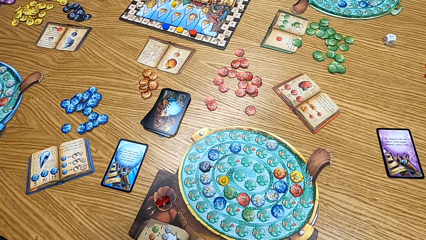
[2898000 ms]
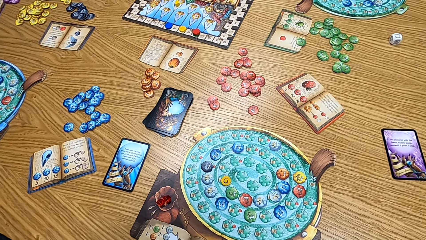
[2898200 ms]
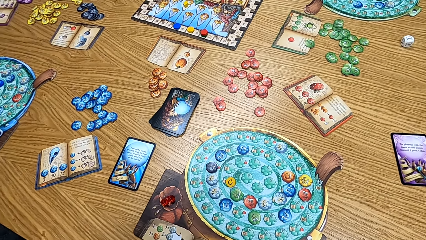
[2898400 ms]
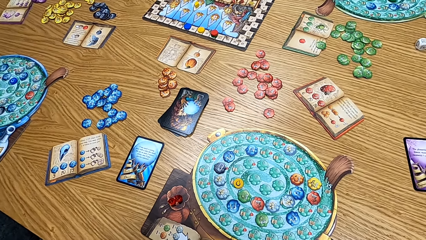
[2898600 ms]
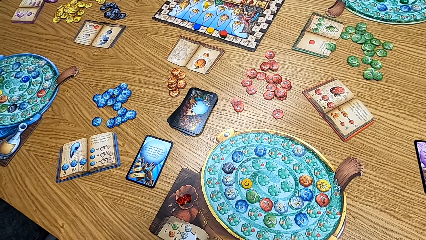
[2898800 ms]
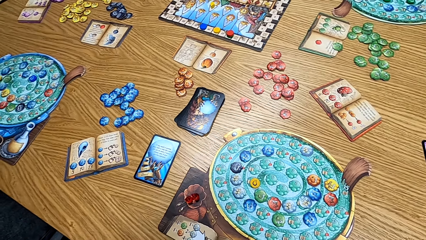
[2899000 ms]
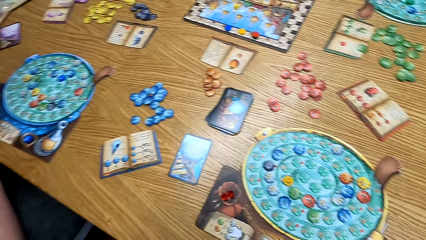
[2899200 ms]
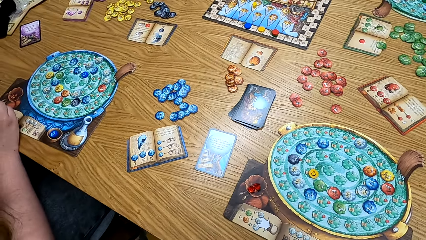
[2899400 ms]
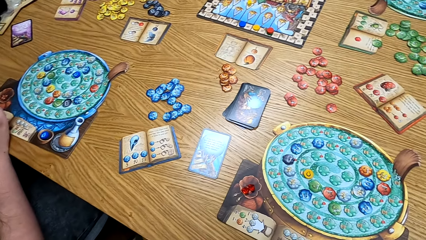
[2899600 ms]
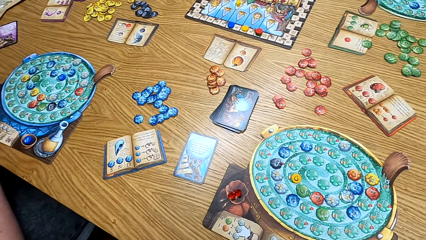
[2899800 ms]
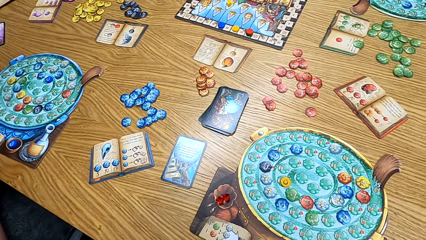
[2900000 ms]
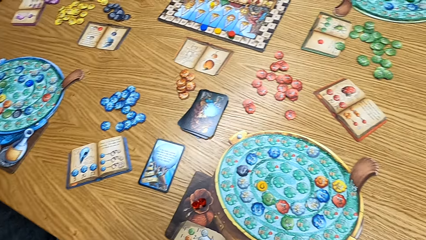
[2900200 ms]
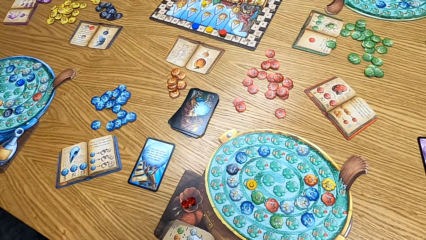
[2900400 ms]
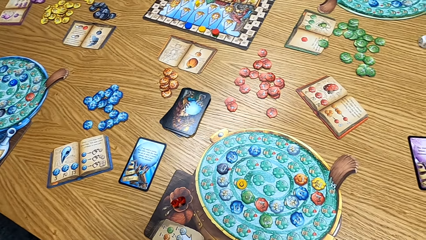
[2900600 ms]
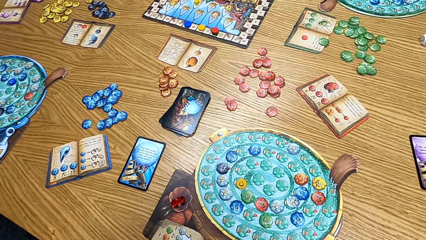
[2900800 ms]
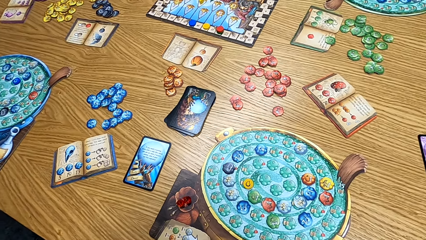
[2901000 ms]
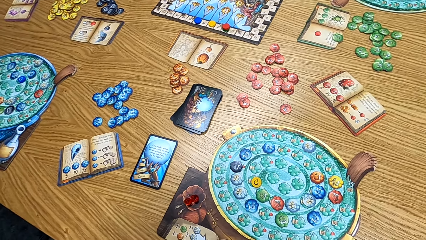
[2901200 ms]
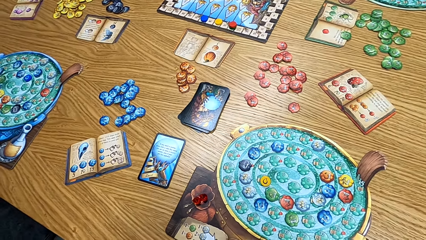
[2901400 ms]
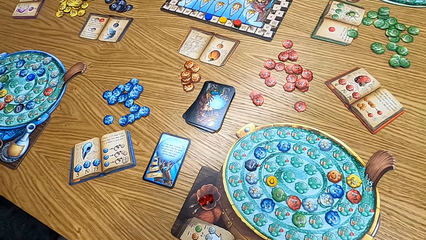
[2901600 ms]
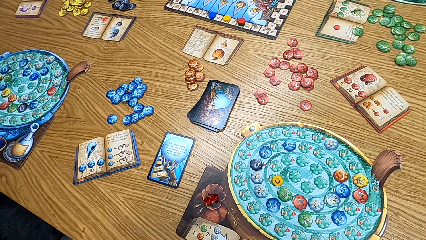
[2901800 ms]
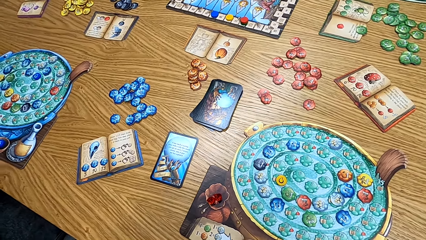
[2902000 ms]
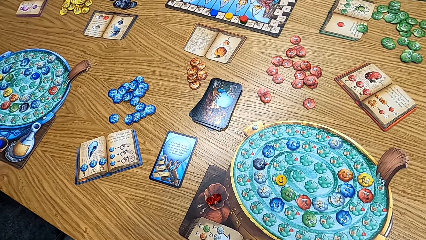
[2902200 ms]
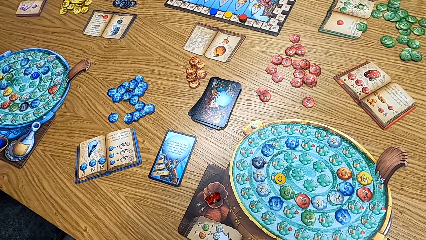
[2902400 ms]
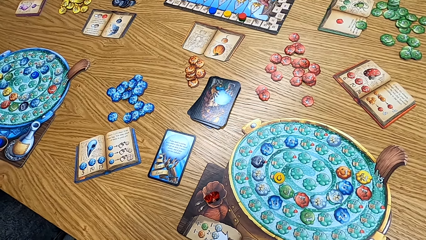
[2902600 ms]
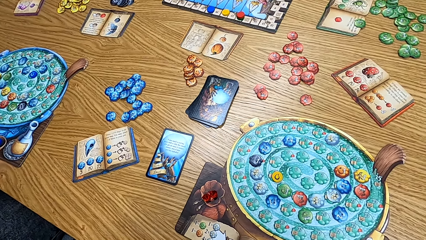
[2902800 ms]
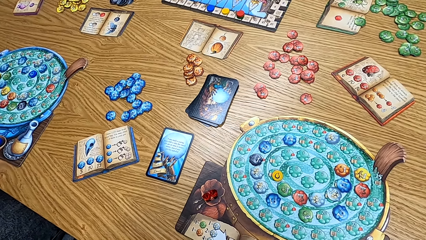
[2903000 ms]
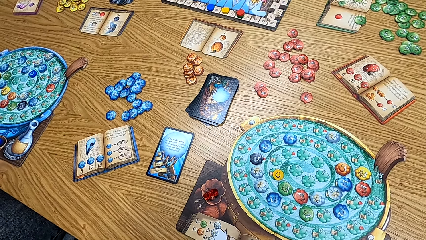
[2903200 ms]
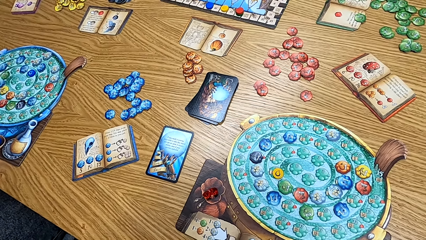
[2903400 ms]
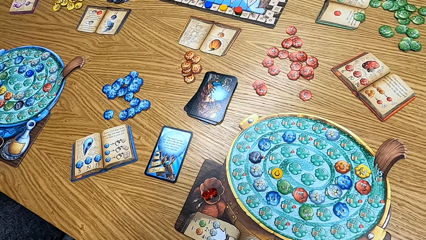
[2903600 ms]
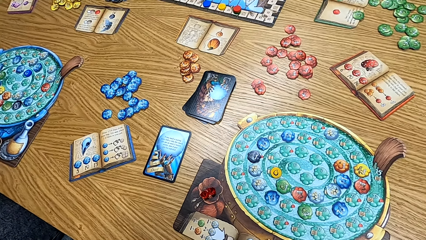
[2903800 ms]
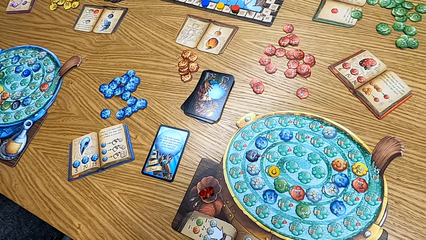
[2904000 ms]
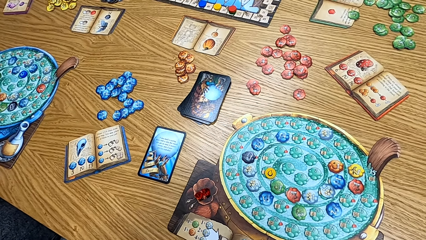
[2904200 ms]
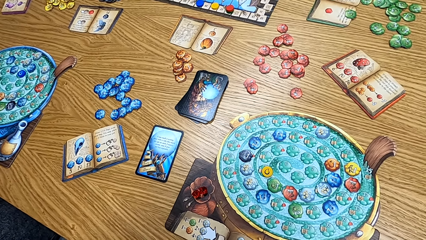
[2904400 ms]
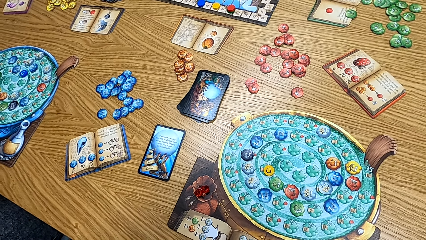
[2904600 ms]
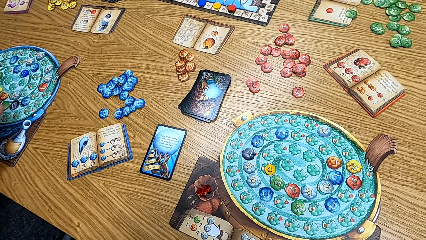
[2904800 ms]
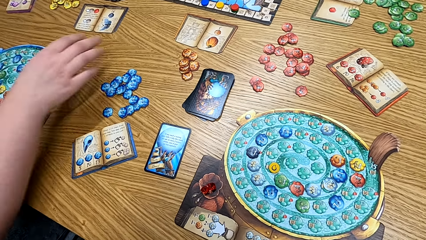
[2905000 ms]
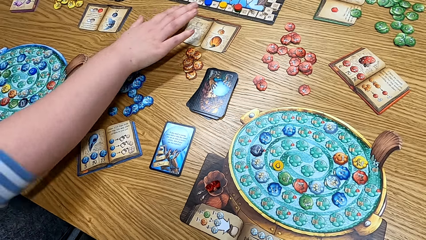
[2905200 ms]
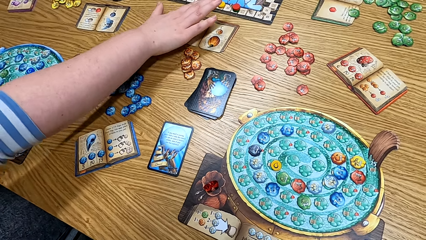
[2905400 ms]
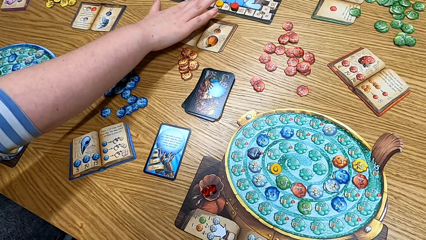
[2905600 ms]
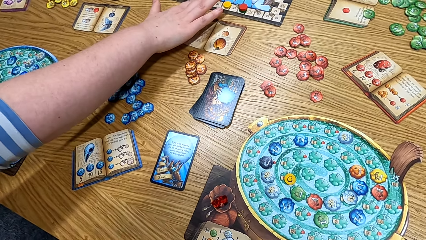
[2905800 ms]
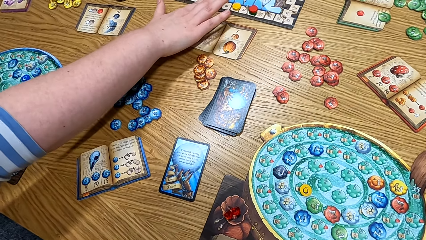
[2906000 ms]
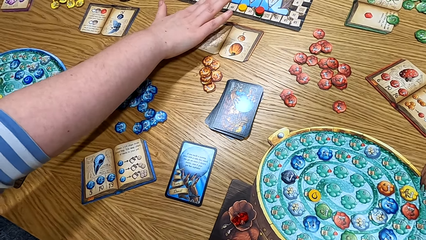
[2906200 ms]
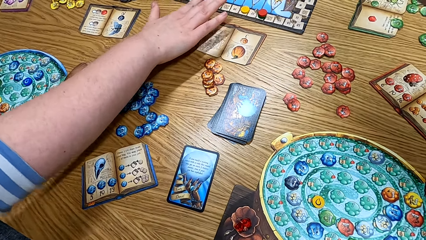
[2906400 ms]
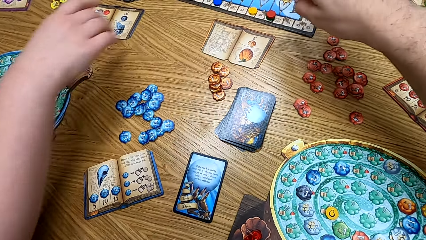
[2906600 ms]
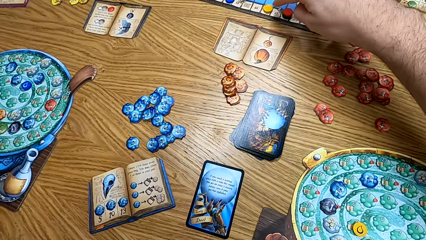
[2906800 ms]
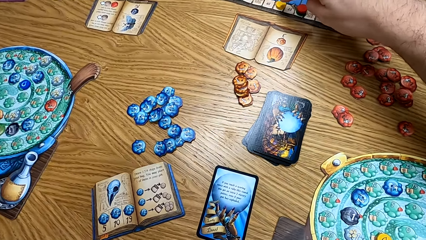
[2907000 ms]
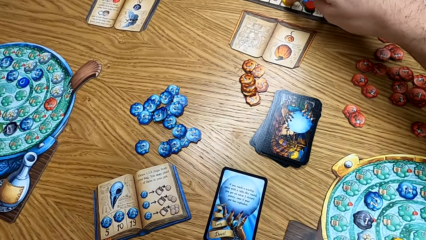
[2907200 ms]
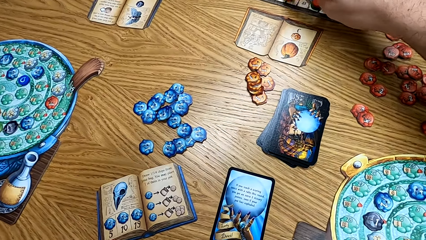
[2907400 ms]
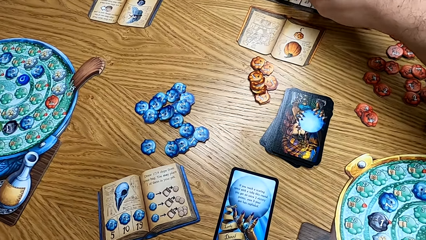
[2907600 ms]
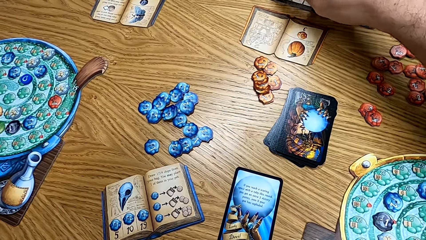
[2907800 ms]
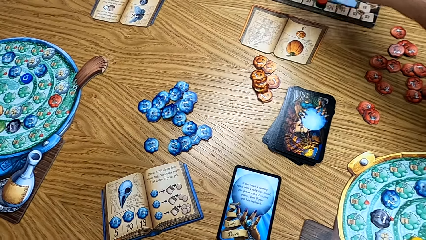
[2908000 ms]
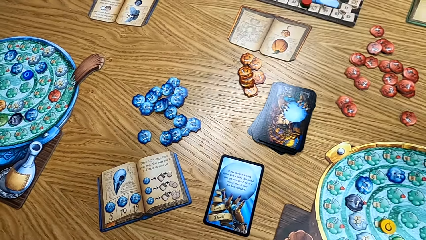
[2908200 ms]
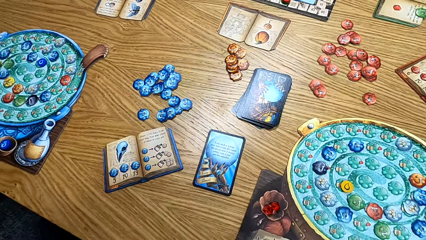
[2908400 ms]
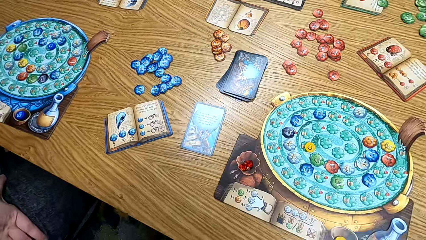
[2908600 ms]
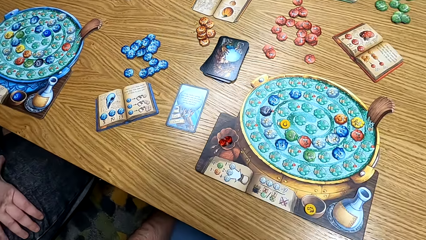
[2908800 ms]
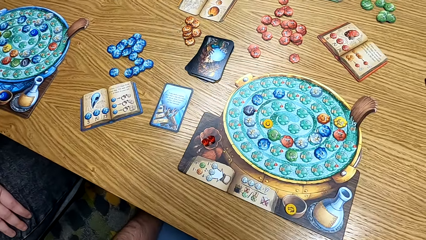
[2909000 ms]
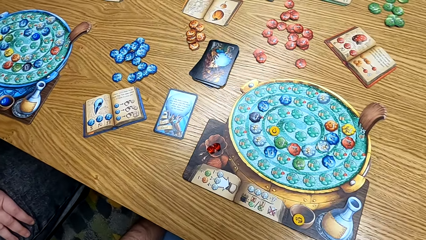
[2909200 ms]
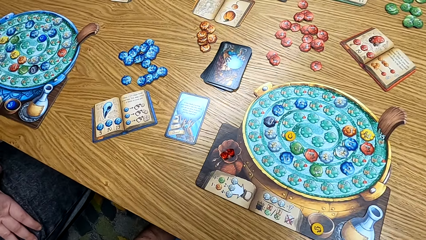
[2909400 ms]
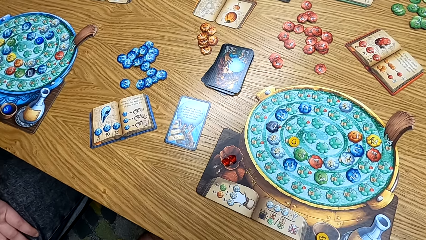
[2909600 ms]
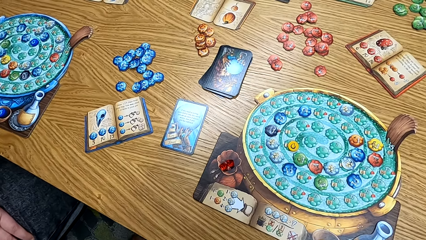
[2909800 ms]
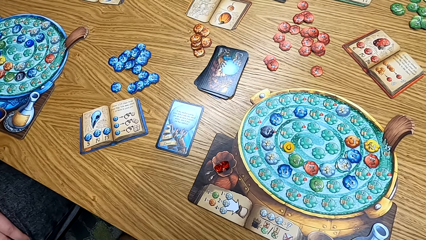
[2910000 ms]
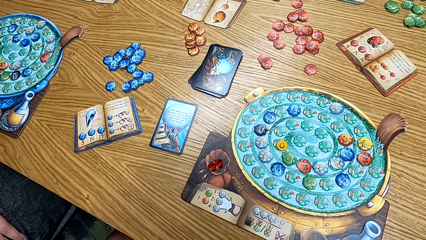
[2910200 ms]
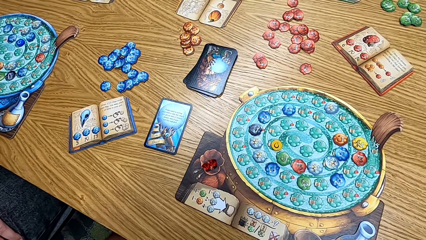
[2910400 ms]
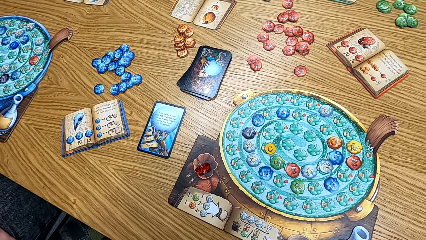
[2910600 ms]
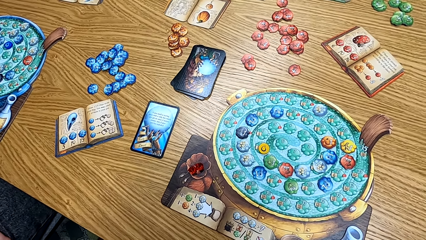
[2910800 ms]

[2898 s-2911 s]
The camera wearer plays the board game with a man, another man and a third man.

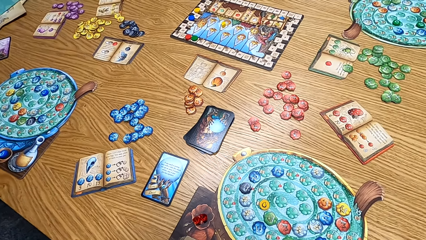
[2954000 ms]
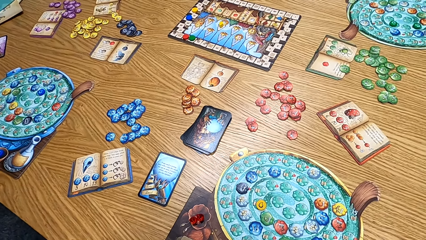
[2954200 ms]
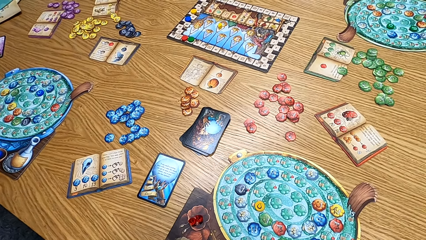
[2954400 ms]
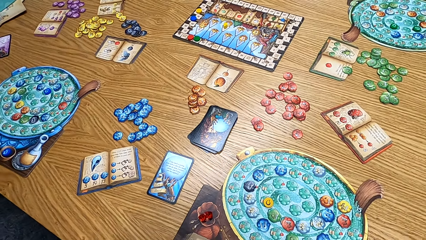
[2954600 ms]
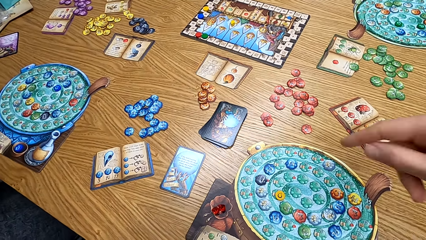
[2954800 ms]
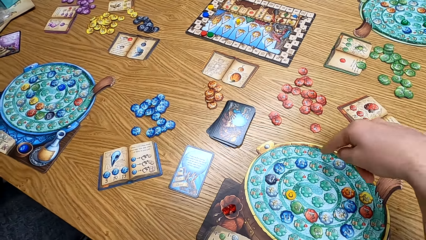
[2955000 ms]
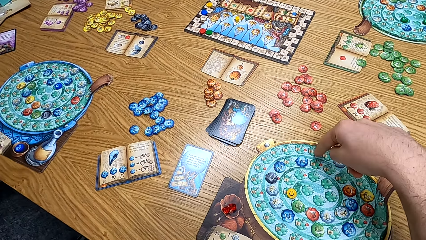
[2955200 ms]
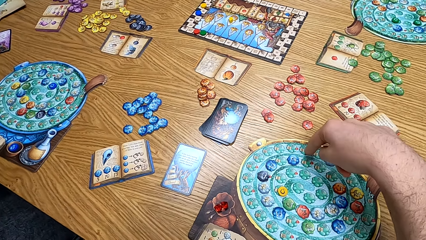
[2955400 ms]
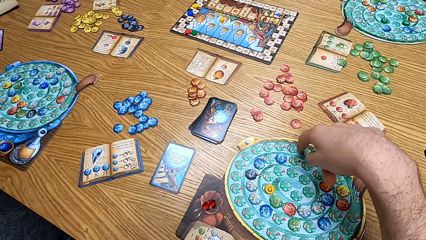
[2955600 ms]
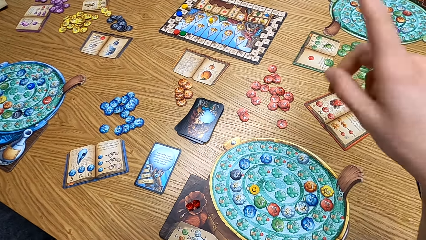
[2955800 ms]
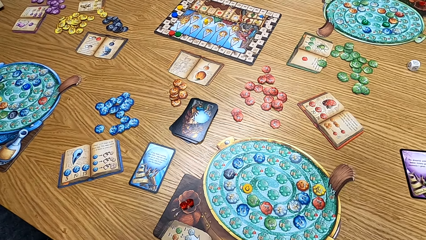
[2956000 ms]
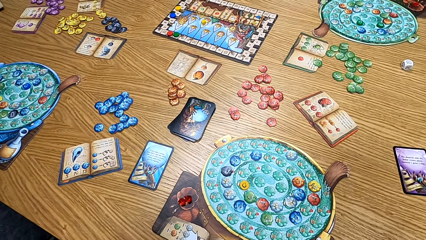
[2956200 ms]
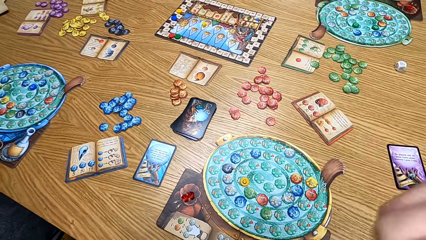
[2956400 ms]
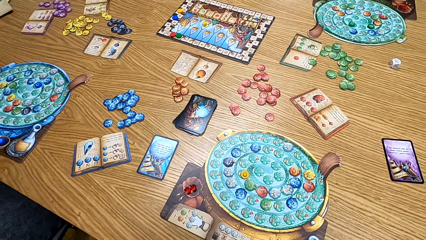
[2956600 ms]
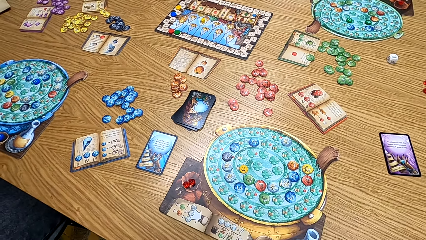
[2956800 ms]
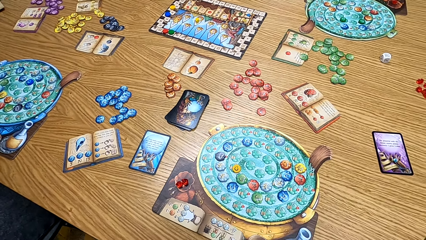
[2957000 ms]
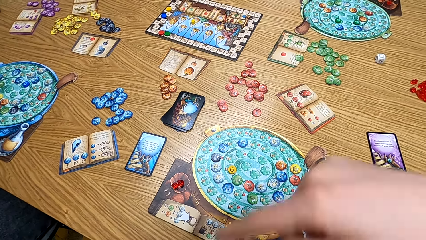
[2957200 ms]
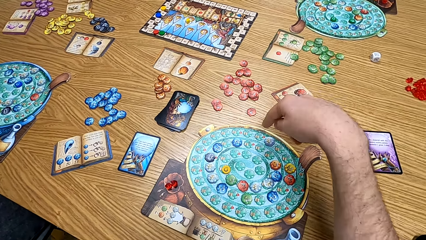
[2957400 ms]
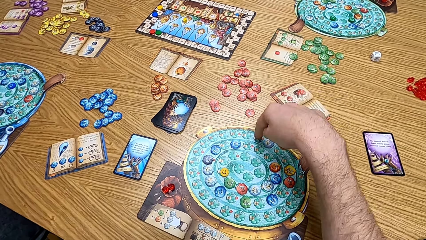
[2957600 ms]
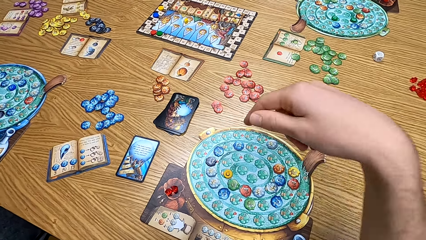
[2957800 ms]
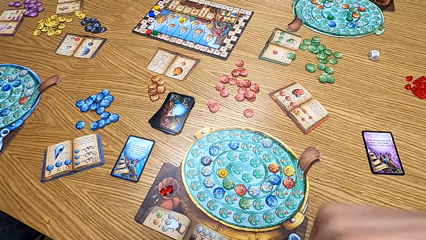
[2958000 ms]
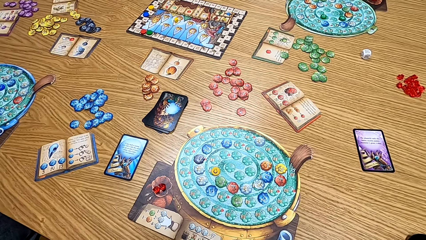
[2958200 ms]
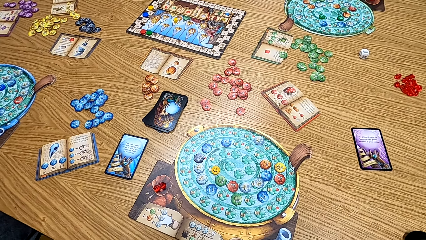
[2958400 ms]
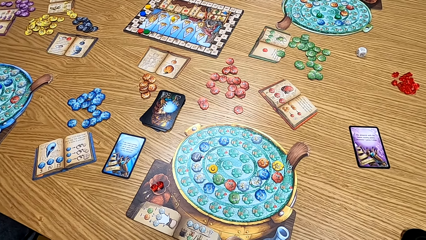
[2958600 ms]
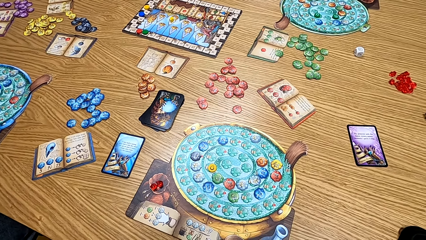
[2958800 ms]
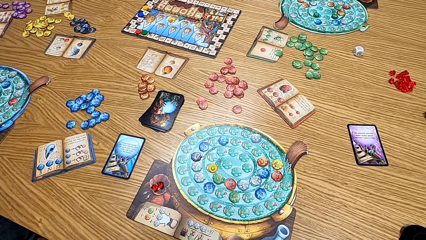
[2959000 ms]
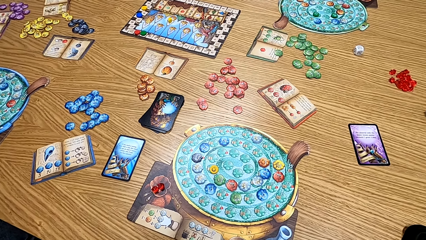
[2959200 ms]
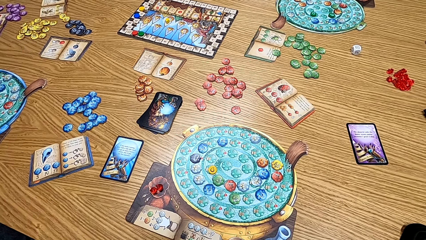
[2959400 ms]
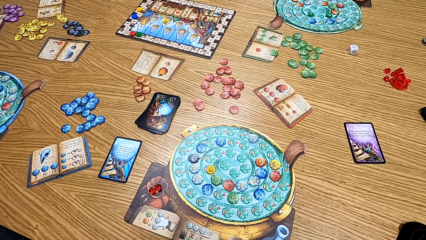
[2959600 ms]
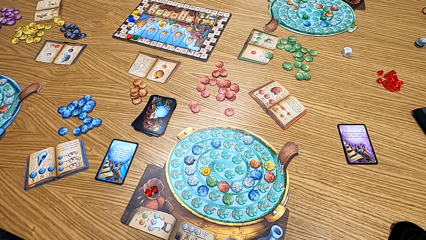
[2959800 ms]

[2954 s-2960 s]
The camera wearer touches the board. They put a hand up.
